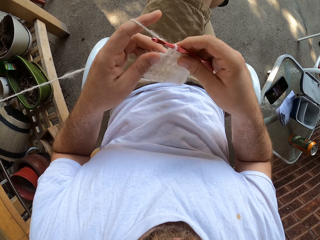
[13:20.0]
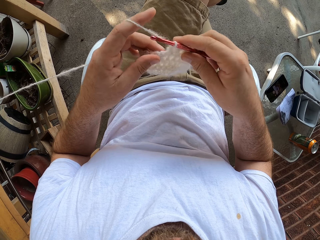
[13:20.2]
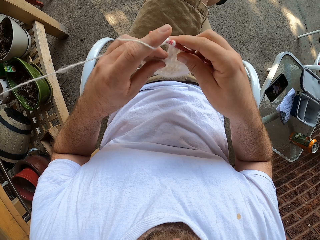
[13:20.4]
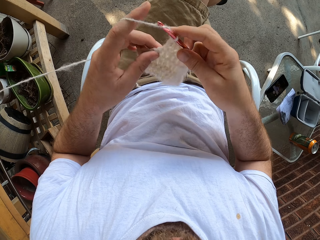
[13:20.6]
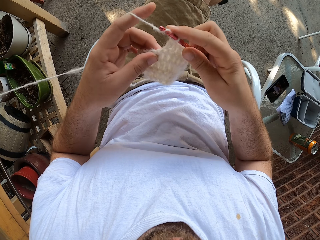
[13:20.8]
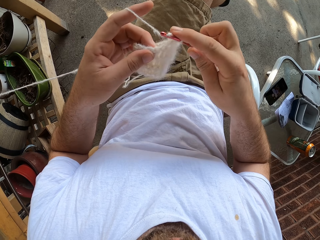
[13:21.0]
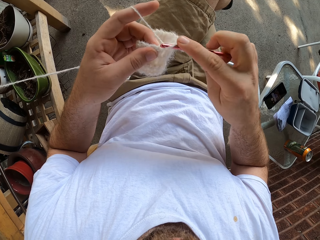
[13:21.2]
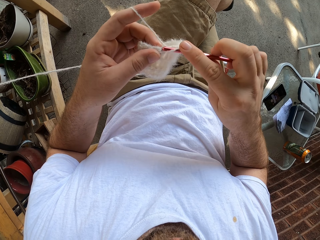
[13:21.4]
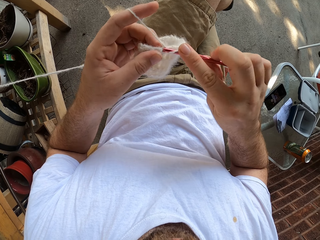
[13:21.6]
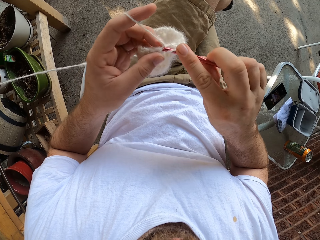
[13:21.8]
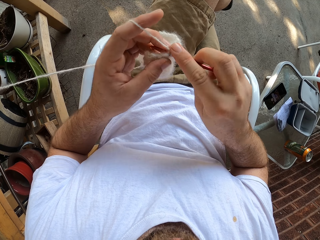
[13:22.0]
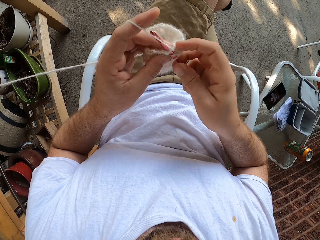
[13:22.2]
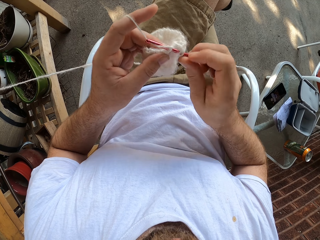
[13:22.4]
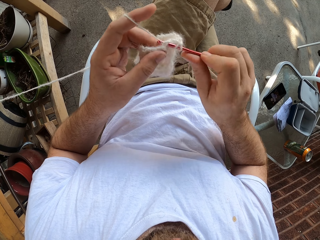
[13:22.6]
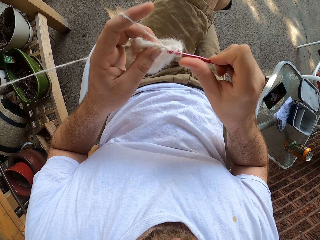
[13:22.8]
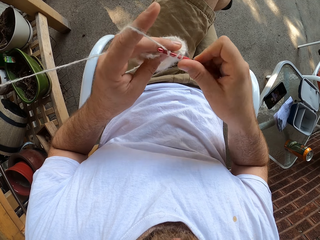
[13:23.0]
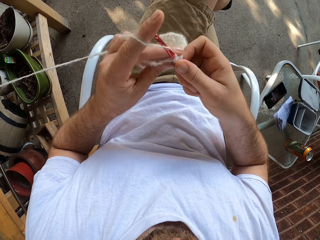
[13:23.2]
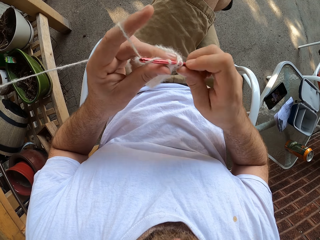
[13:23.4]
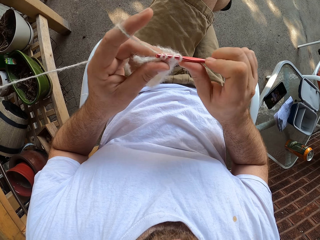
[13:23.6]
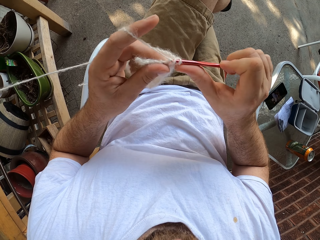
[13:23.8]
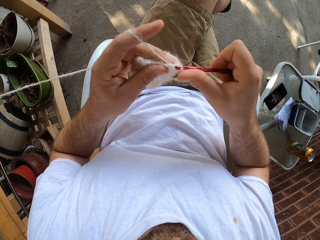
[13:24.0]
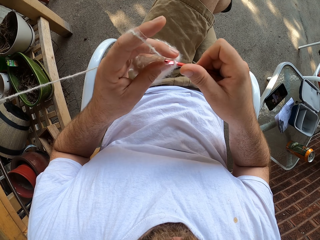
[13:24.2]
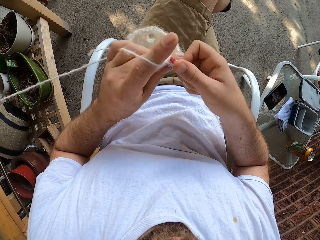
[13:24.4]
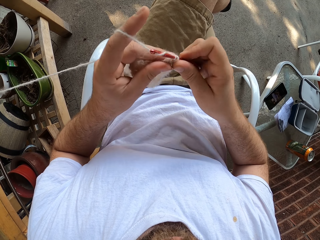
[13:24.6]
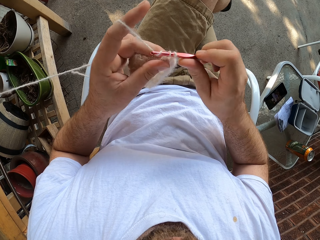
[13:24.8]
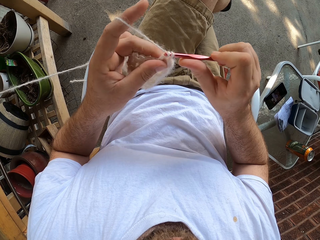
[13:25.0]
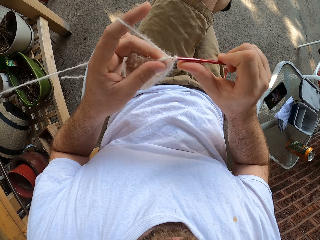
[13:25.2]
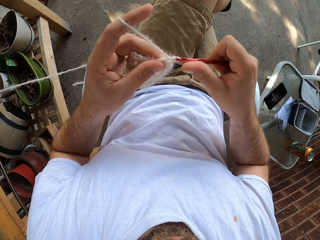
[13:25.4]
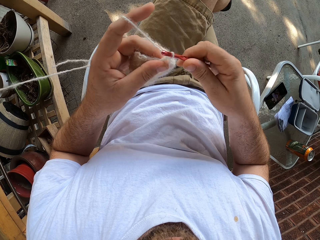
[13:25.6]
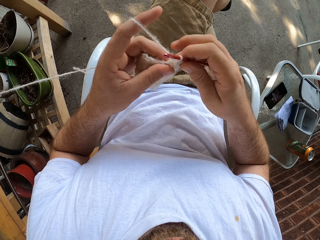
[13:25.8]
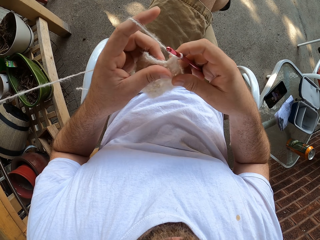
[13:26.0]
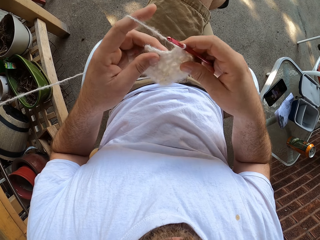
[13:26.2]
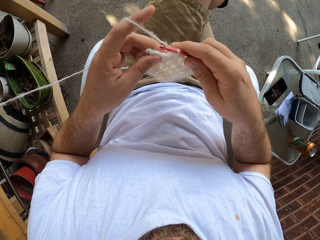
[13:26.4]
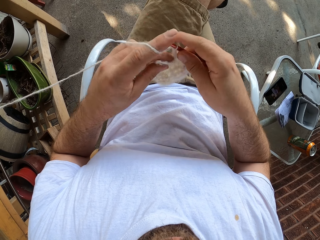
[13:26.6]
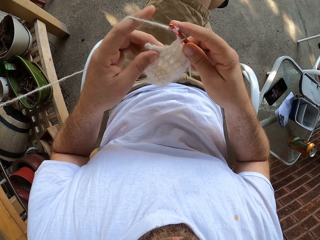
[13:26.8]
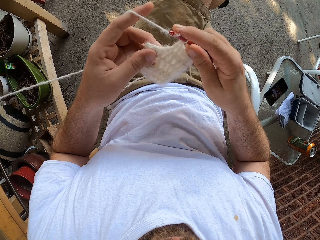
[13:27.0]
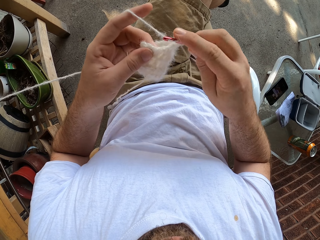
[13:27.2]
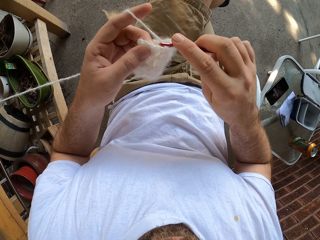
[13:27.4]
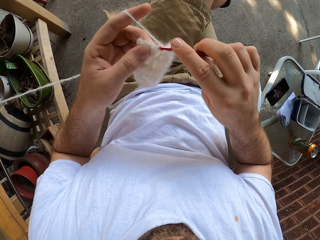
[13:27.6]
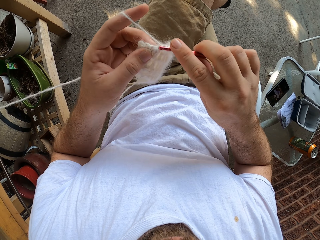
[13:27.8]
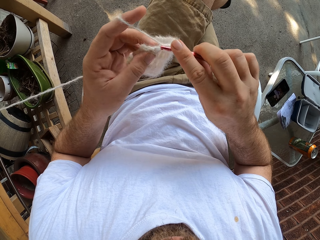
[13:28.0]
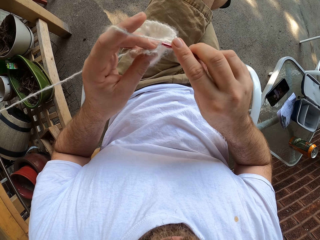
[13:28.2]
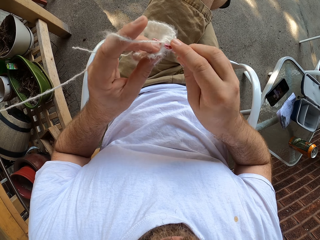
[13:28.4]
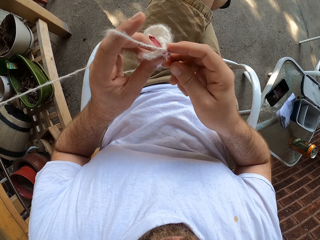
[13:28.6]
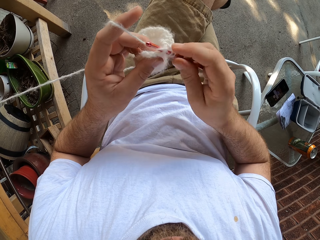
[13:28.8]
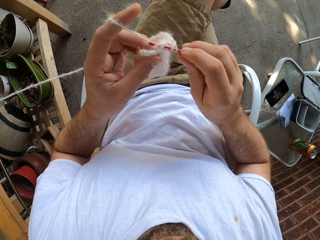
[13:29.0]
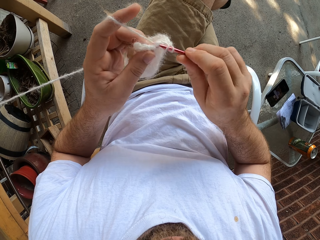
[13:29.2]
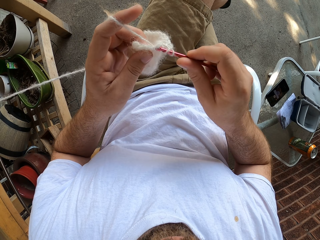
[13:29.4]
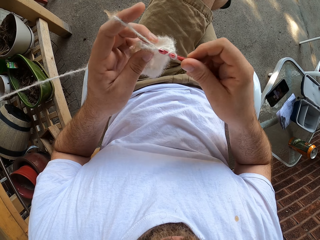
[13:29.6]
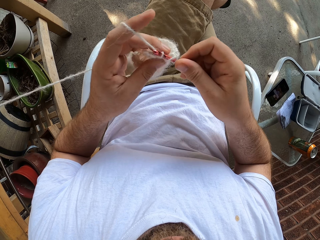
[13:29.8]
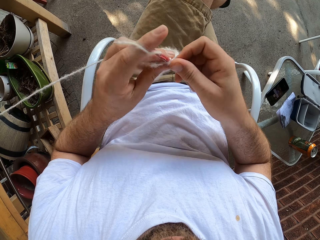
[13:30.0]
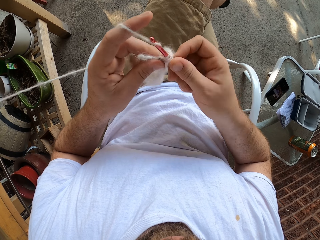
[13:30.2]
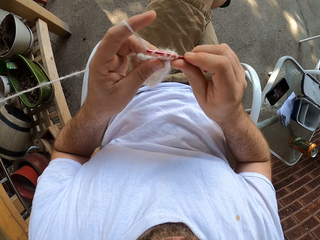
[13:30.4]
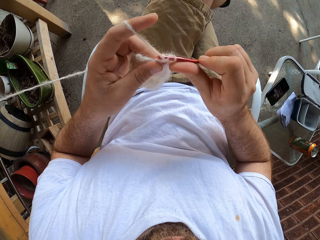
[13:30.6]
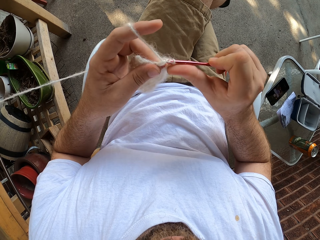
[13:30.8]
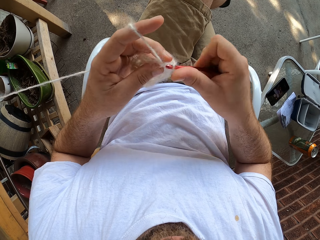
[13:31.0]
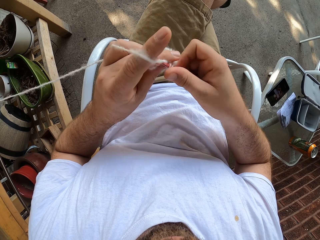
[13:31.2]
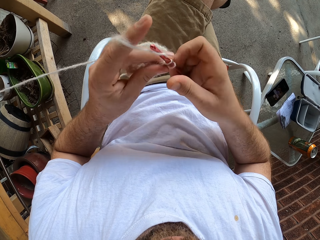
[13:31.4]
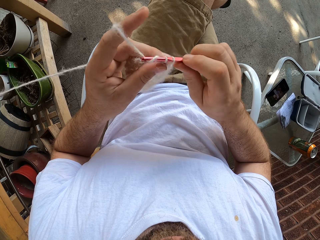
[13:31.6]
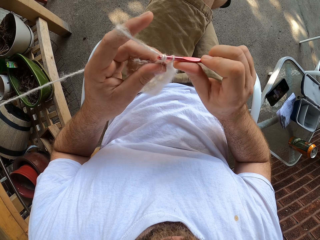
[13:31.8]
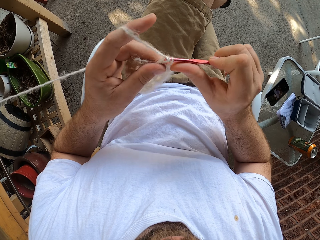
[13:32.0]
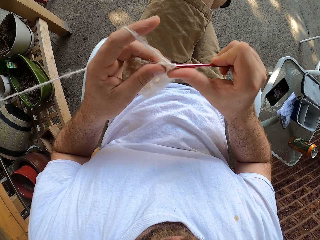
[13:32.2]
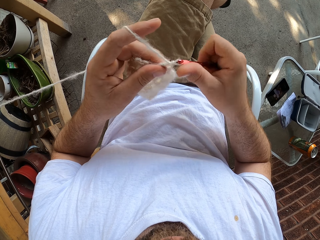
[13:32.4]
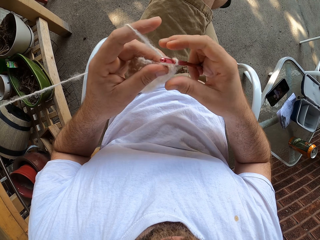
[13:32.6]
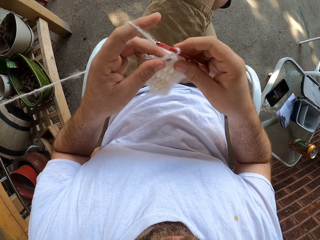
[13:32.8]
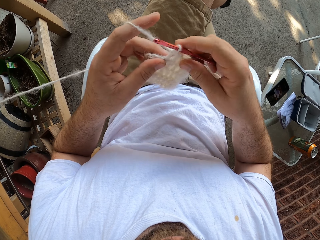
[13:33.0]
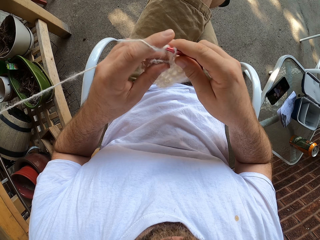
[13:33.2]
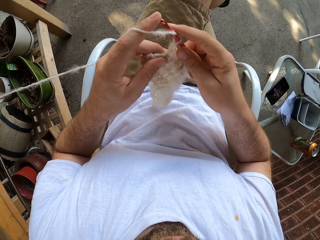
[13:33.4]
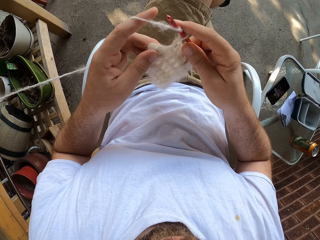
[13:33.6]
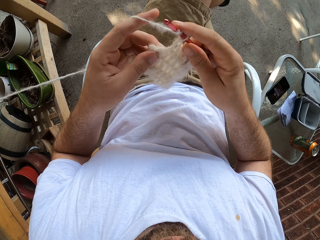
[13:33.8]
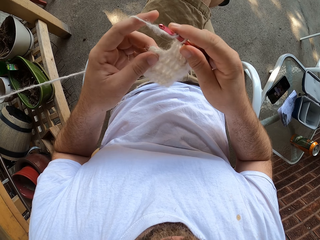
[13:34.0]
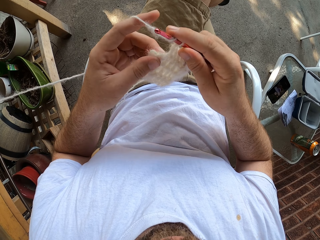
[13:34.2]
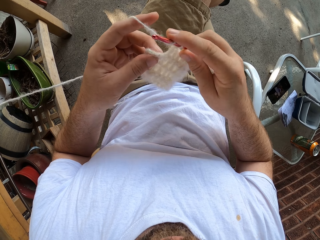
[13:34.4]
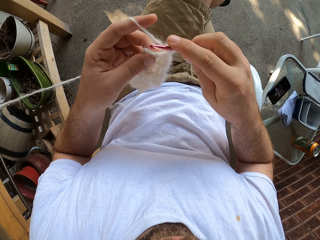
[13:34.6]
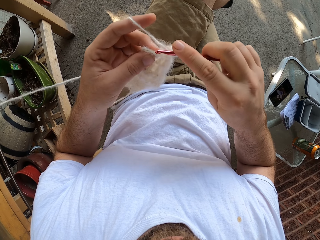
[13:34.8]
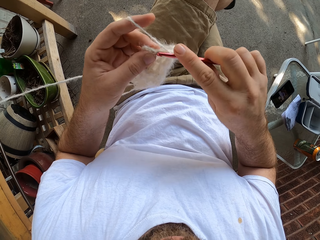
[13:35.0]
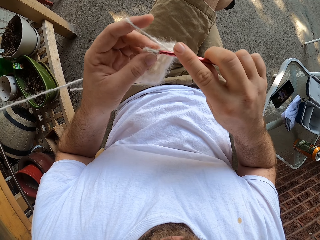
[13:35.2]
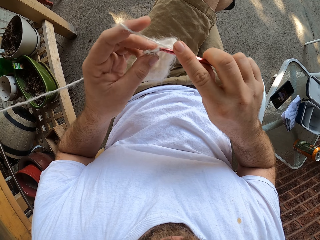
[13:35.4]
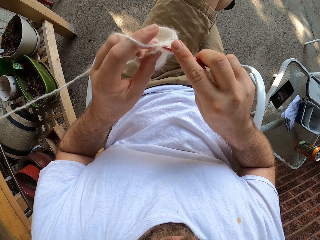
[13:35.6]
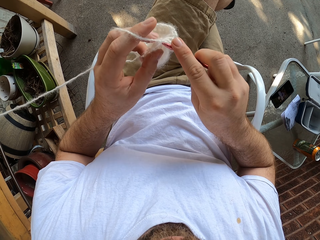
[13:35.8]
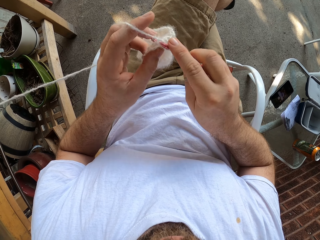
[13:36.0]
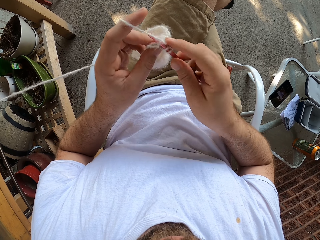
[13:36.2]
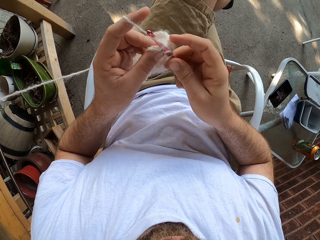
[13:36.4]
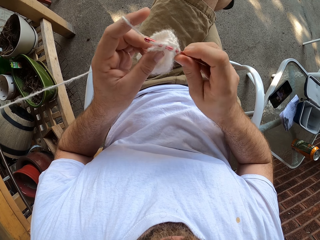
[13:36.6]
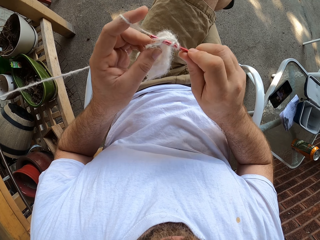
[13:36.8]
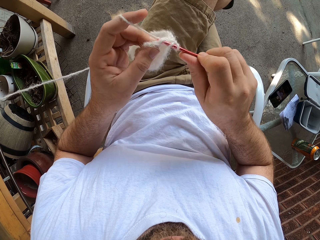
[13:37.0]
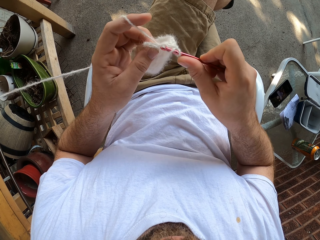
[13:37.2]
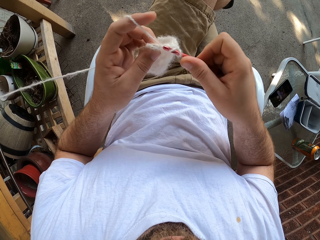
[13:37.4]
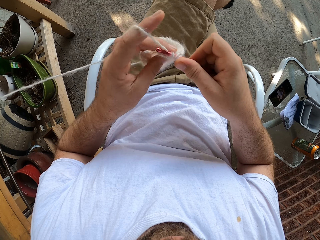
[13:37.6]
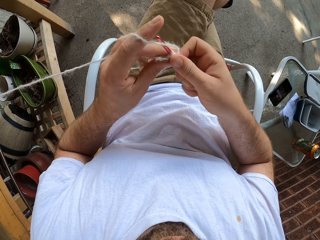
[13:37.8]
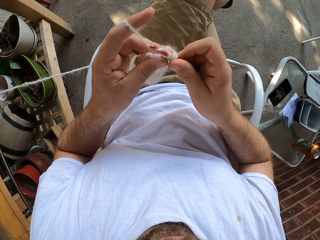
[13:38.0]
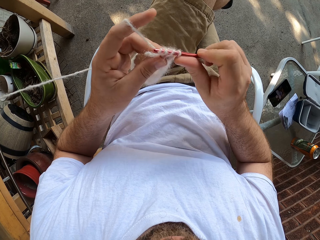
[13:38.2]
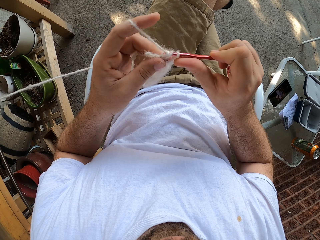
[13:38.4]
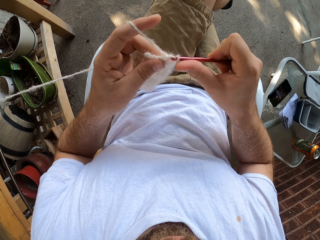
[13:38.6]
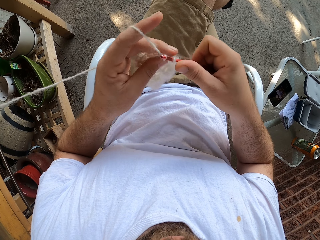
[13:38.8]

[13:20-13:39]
The camera wearer holds the fabric with both hands. They roll a thread on the crochet needle. They knit the fabric with the crochet needle. They roll the thread on the crochet needle. They knit the fabric with the crochet needle. They roll the thread on the crochet needle. They knit the fabric with the crochet needle. They roll the thread on the crochet needle. They knit the fabric with the crochet needle. They hold the fabric with both hands. They roll the thread on the crochet needle. They knit the fabric with the crochet needle. They roll the thread on the crochet needle. They knit the fabric with the crochet needle. They roll the thread on the crochet needle. They knit the fabric with the crochet needle. They hold the fabric with both hands. They roll the thread on the crochet needle. They knit the fabric with the crochet needle. They roll the thread on the crochet needle. They knit the fabric with the crochet needle.

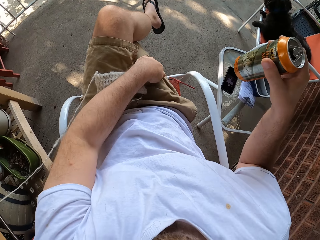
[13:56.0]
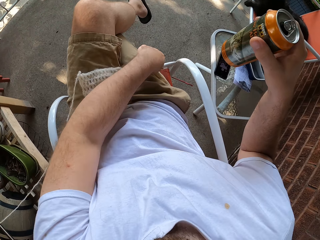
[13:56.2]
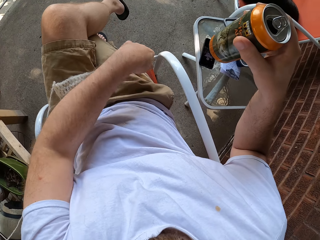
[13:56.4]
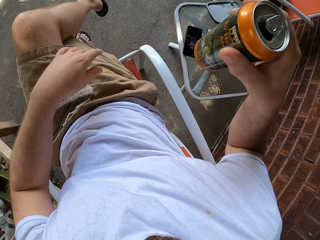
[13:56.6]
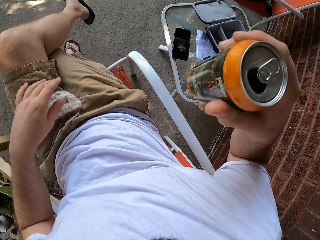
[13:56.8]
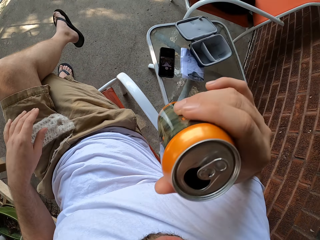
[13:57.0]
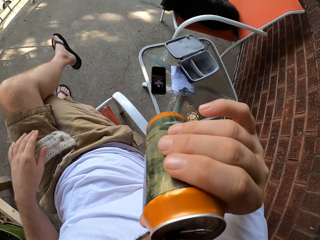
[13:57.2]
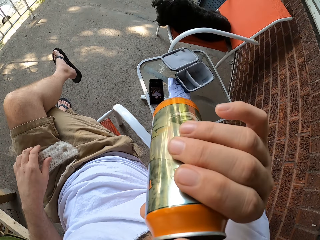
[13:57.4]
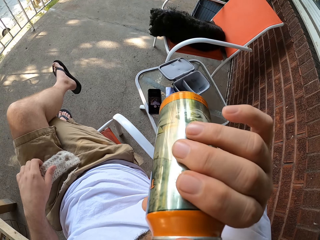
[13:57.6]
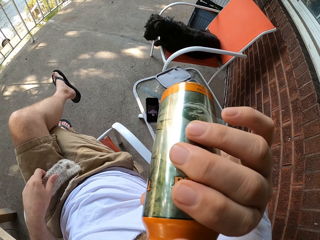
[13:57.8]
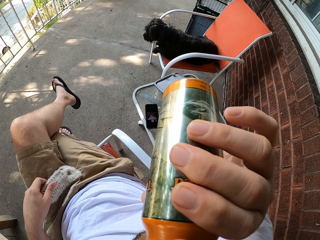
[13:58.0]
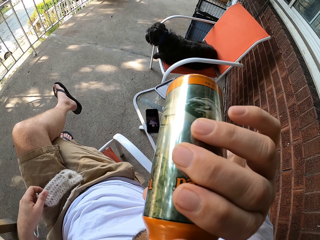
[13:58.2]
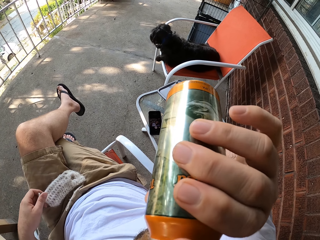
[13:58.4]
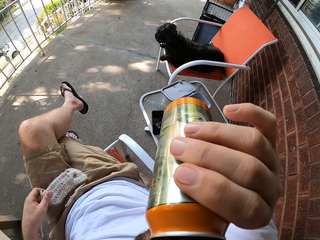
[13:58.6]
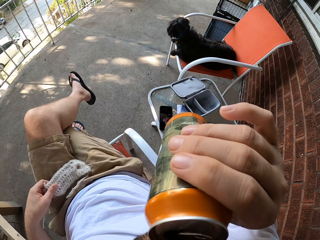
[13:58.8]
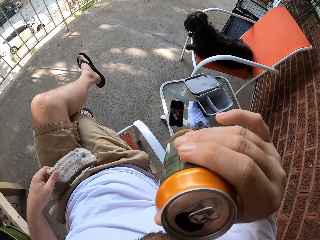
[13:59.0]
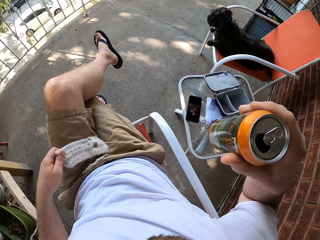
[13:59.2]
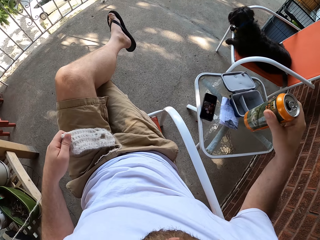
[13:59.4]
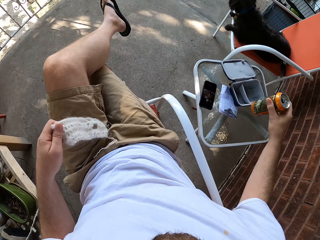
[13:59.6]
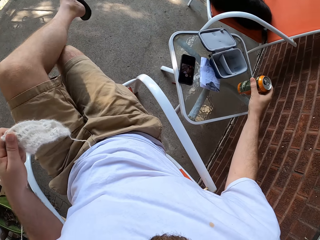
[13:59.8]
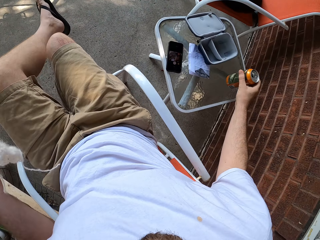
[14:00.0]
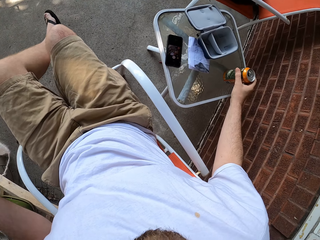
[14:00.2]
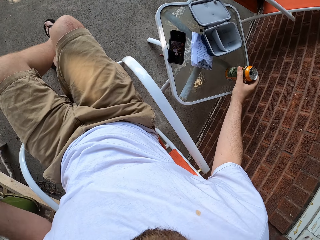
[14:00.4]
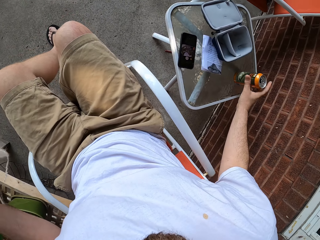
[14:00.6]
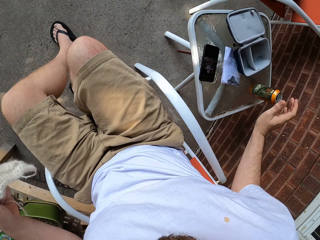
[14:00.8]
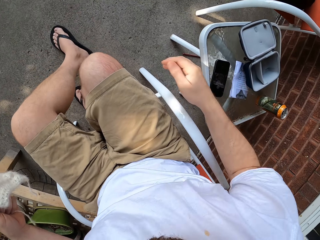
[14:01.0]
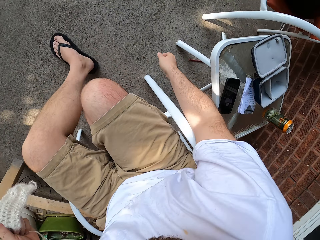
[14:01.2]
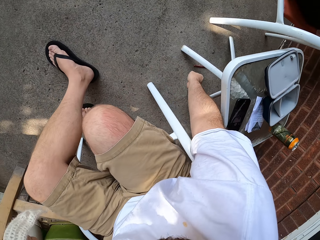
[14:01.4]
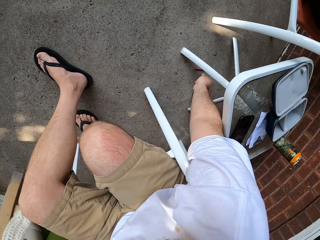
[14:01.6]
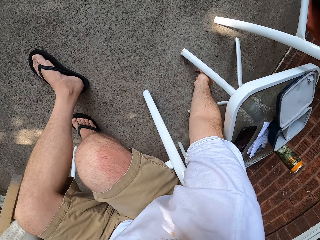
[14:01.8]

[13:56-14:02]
The camera wearer moves the hand to pick the crochet. He drinks from the can drink in his right hand. He drops the can drink on the glass table with his right hand. He picks up the knitting needle from the floor with his right hand.
